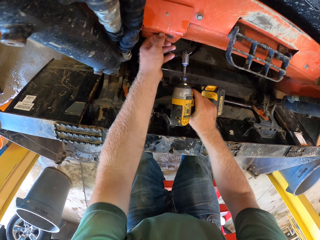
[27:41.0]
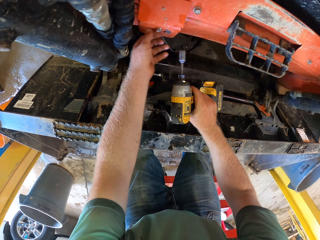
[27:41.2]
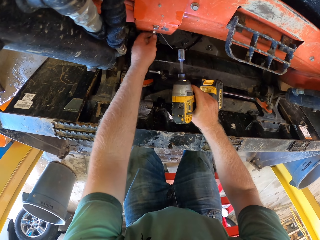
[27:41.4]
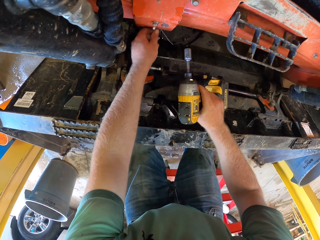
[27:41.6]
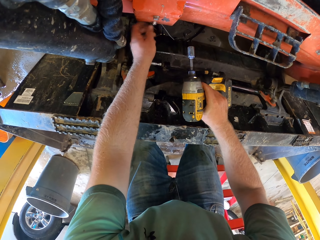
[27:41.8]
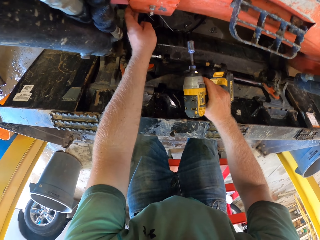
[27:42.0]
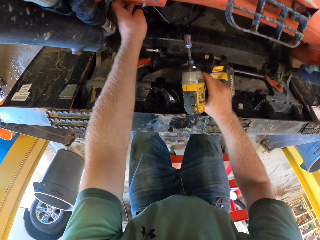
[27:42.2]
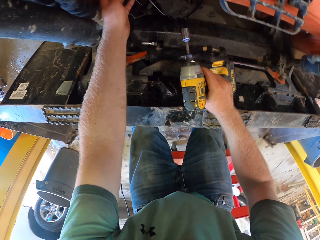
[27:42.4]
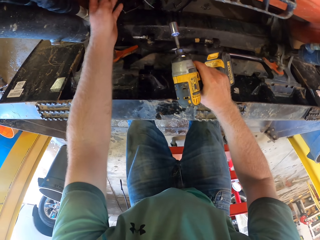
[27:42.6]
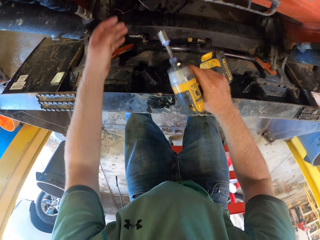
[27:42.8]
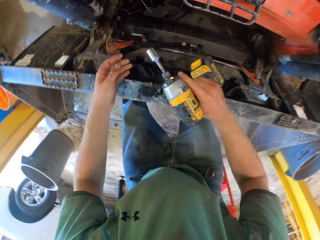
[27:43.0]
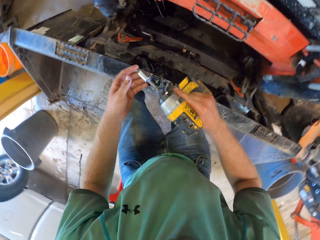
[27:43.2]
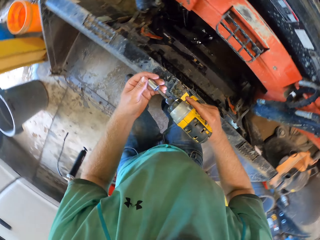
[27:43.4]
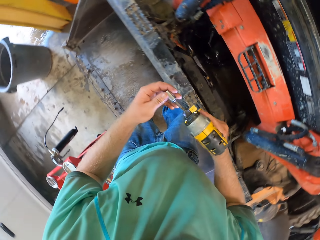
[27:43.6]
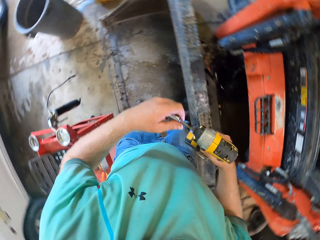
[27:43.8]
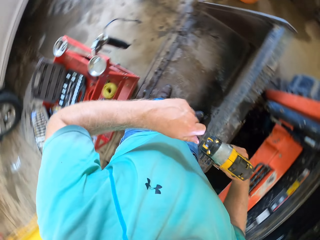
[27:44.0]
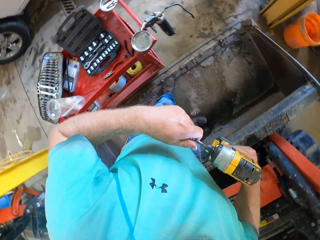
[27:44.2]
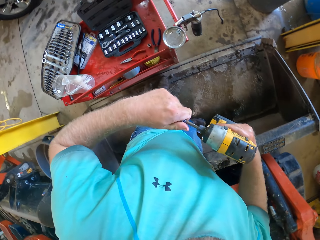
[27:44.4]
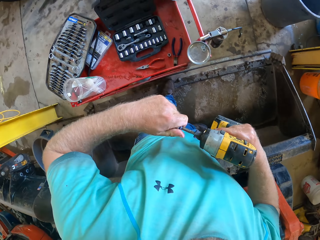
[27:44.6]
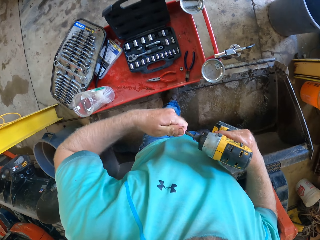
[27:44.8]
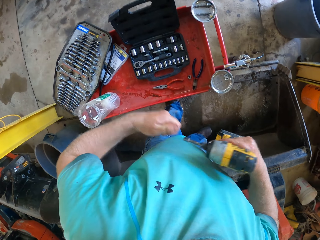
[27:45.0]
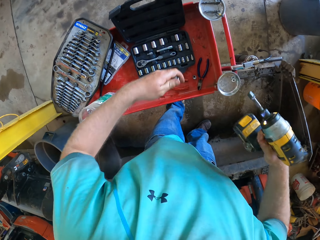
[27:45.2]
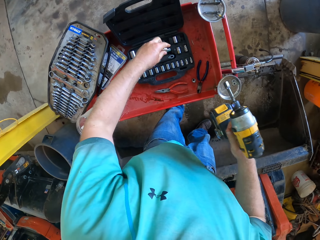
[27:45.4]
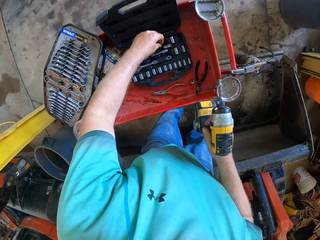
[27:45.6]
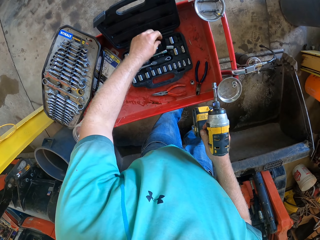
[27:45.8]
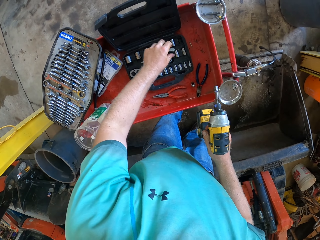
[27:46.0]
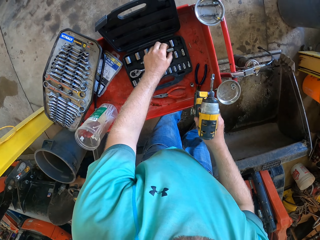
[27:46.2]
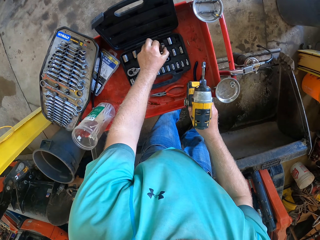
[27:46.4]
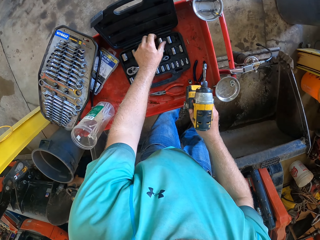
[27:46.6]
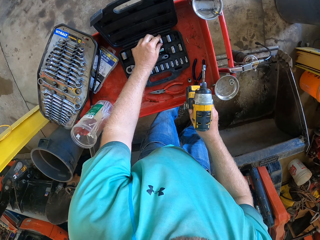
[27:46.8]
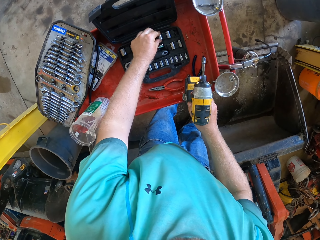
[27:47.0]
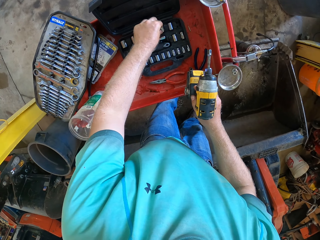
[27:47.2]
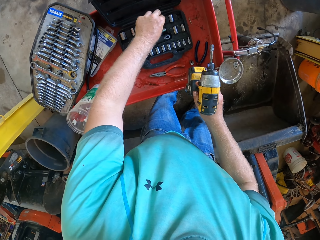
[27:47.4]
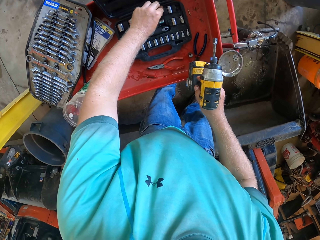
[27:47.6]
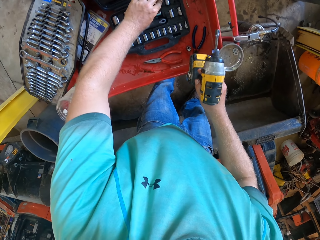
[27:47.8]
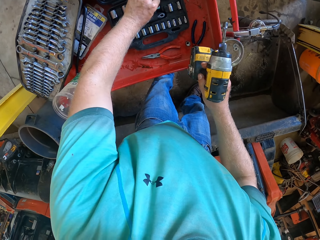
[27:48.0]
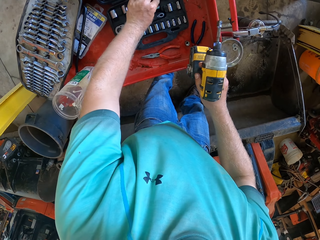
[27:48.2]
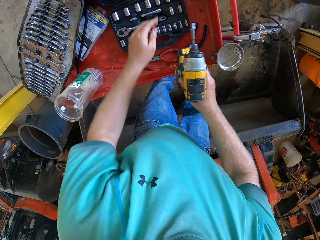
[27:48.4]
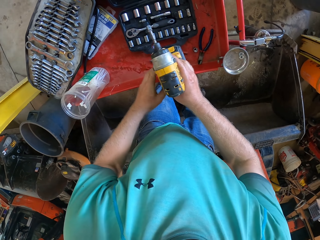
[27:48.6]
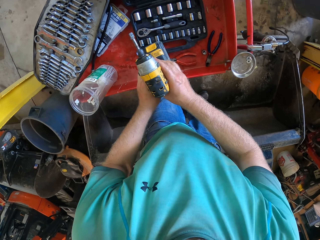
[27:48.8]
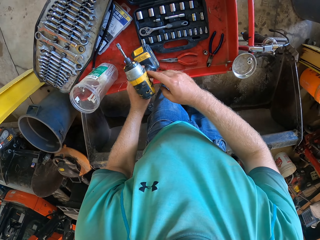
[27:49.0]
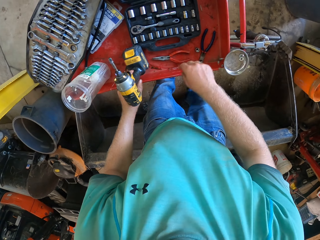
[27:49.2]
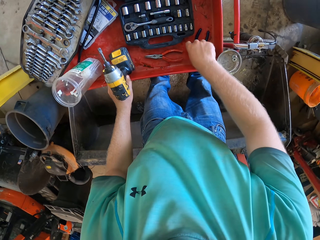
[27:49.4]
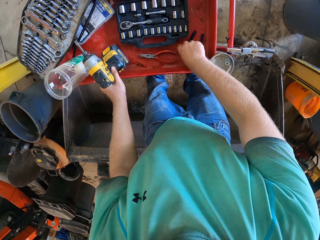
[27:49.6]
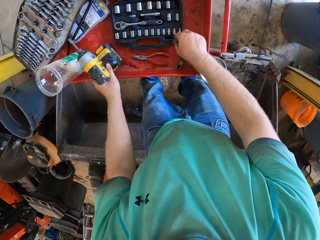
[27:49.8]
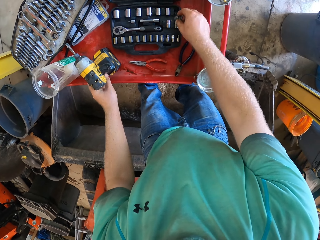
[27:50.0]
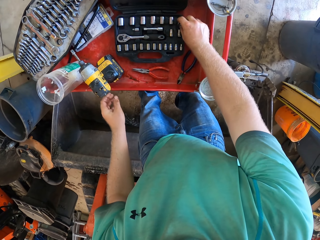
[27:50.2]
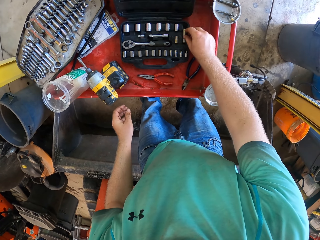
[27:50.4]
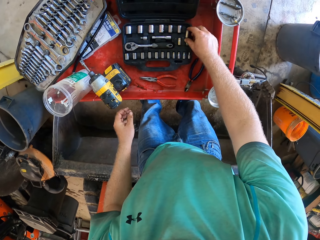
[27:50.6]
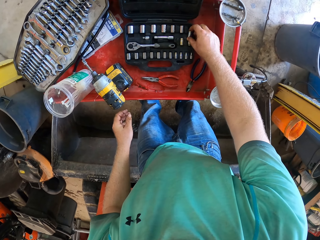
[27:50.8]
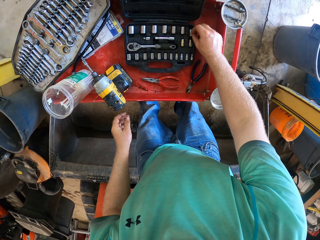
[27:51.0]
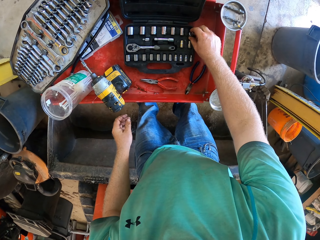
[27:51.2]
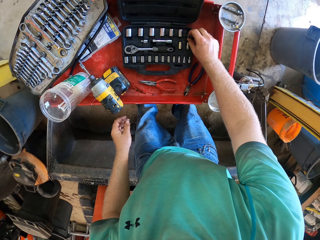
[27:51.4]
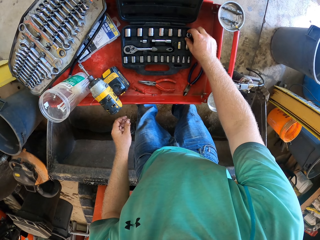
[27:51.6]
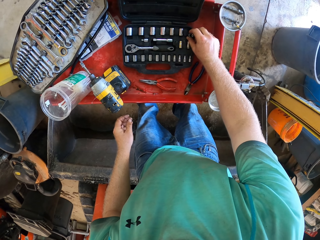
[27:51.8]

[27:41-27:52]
The camera wearer tightens the screw with his left hand. He removes the driver bit from the drill driver with his left hand. He places the driver bit in a driver bit set box with his left hand. He passes the drill driver from his right hand to his left hand. He picks a driver bit from the tray trolley with his right hand. He places the driver bit in the driver bit set box with his right hand.

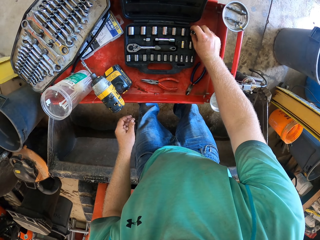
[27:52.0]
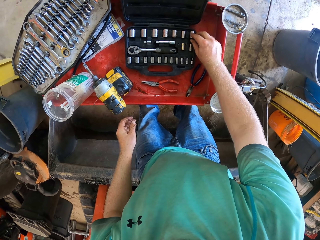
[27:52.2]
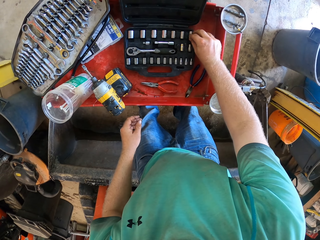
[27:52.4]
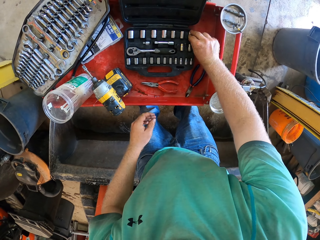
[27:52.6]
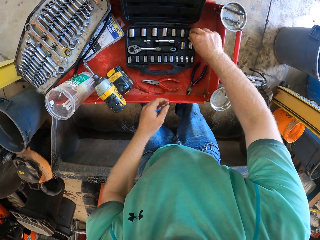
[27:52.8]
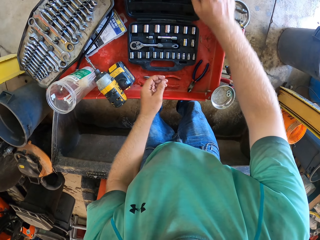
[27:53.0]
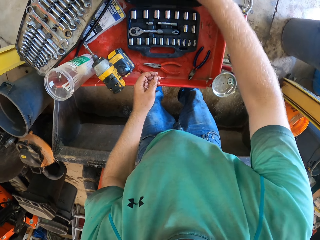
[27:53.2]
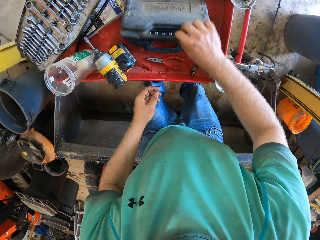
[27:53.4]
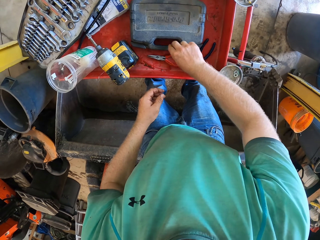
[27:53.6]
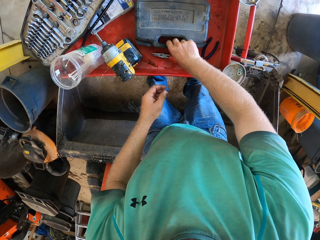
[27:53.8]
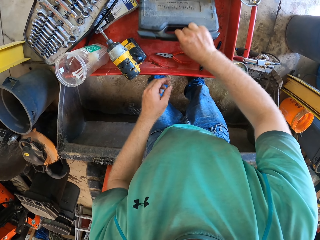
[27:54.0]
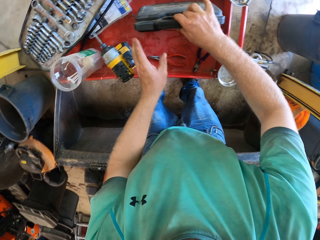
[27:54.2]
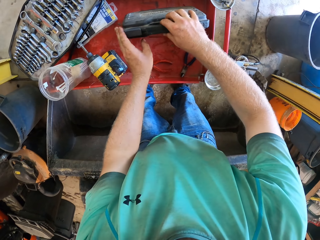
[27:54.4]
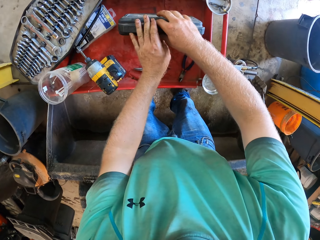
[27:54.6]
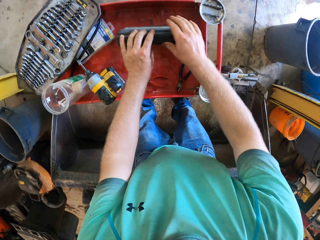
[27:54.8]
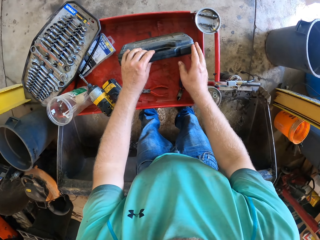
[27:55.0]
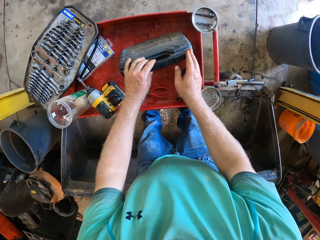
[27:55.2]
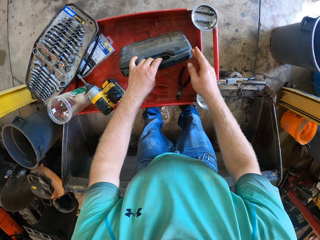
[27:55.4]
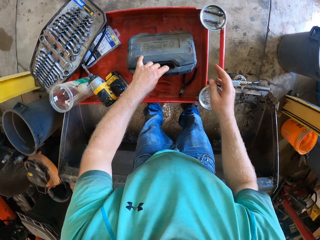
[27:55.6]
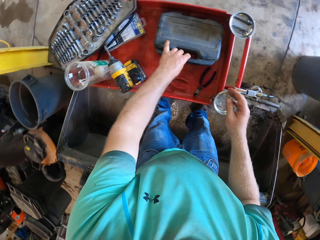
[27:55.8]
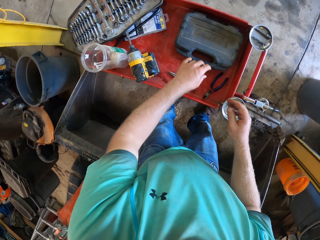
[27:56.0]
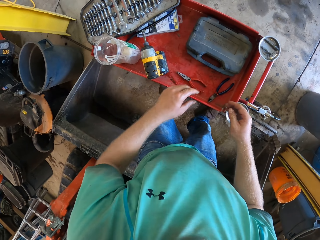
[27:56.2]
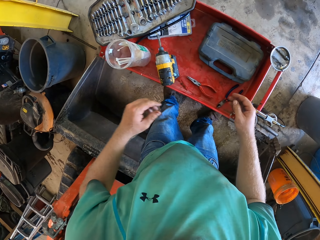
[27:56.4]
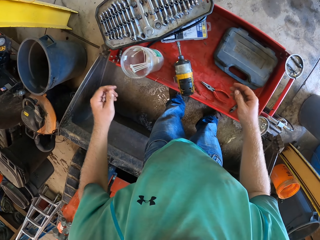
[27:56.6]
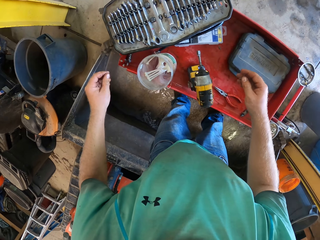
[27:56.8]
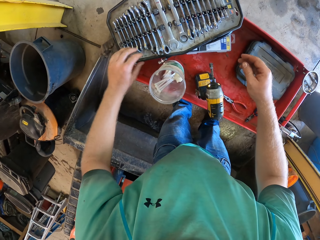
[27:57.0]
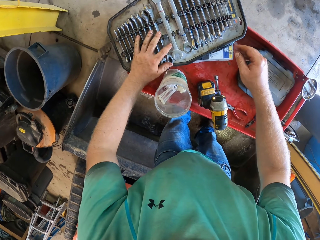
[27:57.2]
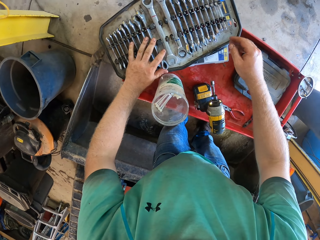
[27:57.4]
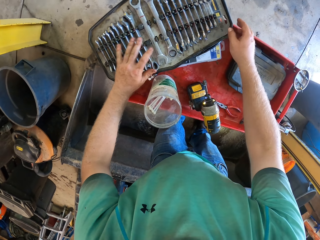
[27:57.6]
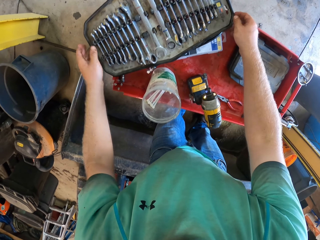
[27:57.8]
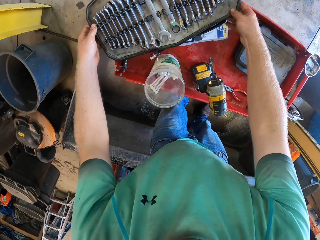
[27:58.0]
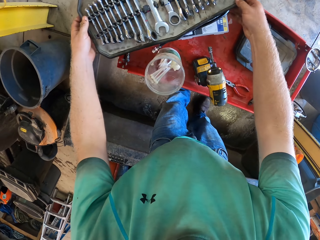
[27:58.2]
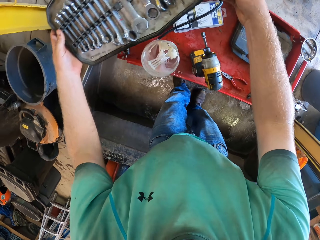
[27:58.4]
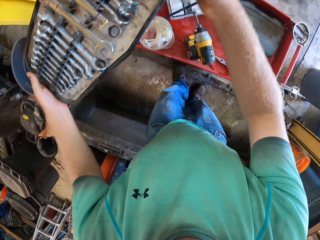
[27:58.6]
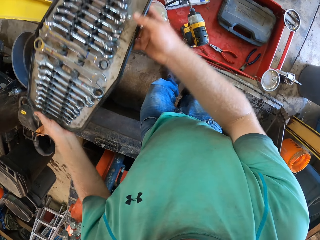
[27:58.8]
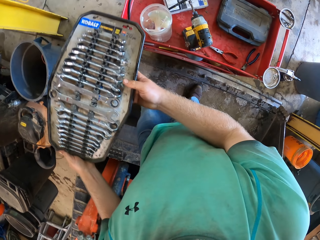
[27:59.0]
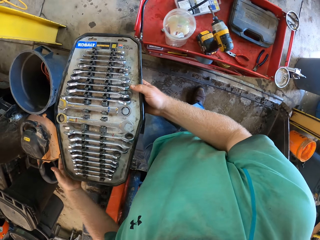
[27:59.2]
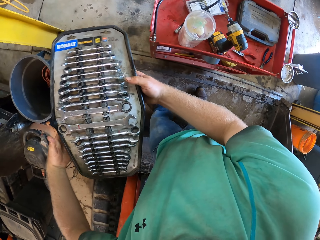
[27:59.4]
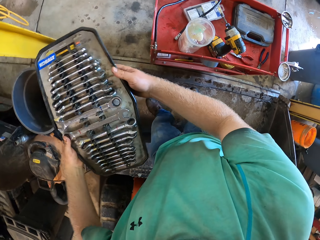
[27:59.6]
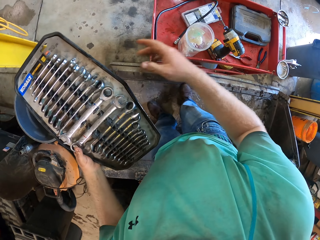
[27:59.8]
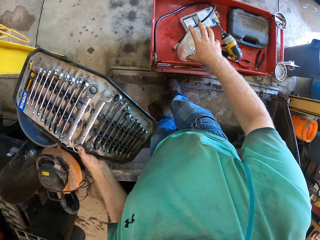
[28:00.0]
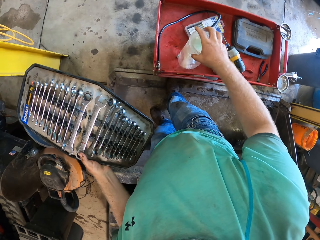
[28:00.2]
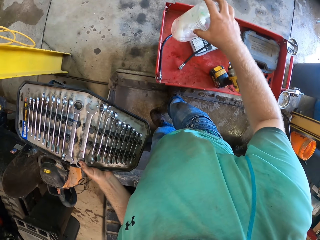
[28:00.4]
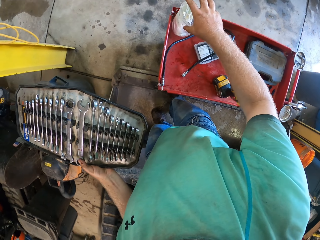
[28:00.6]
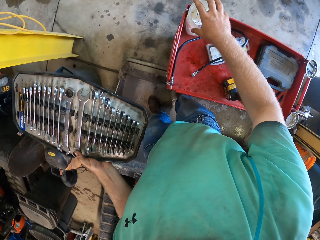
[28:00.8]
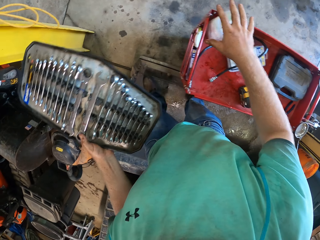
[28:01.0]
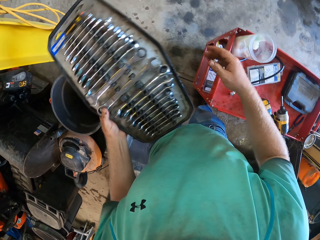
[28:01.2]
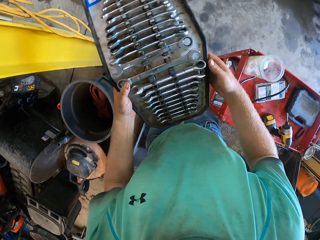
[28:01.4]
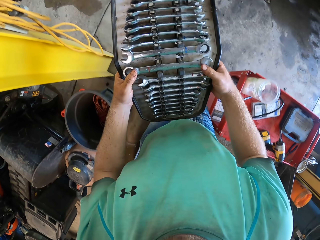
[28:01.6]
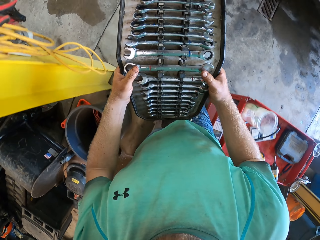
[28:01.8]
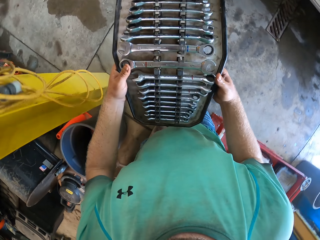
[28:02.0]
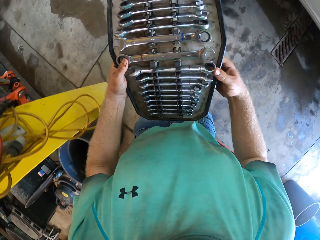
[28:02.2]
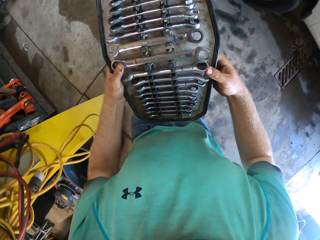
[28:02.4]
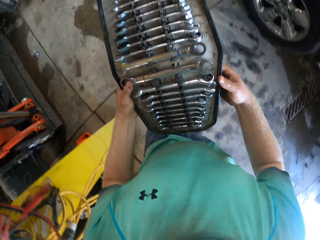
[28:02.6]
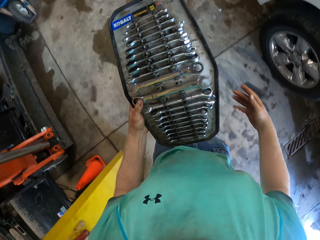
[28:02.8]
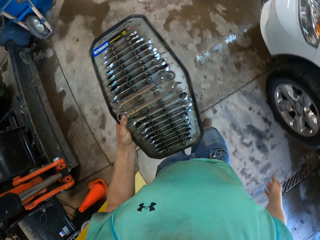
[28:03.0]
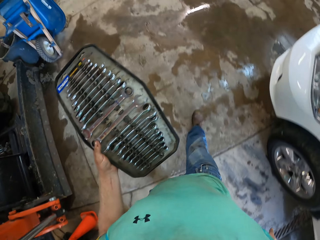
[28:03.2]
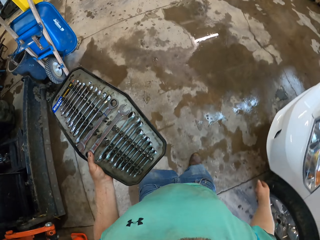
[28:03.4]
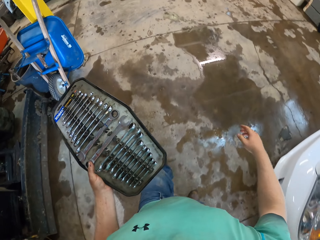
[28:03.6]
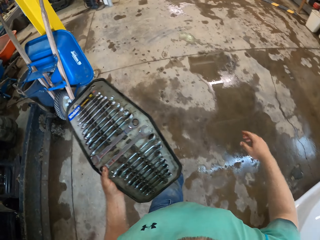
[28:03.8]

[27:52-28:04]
The camera wearer closes the driver bit set box with his right hand. He raises the driver bit set box on the tray trolley with his right hand. He closes the driver bit set box with both hands. He places the driver bit set box on the tray trolley with his left hand. He picks a spanner set from the tray trolley with both hands. He moves a container on the tray trolley with his right hand. He picks the tin.
